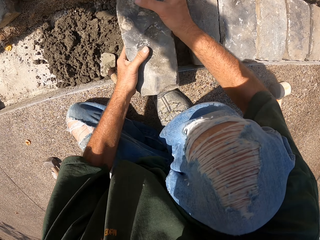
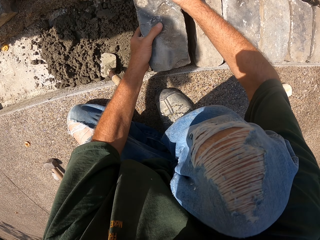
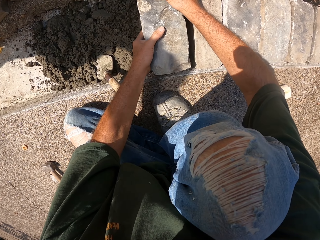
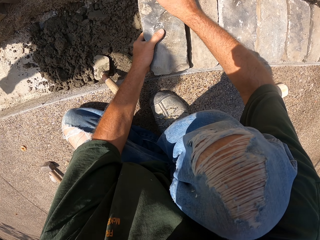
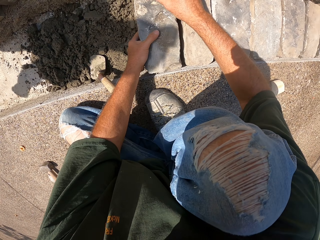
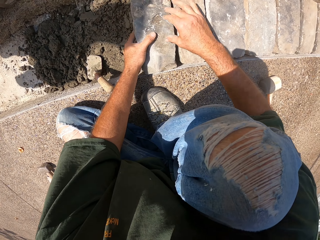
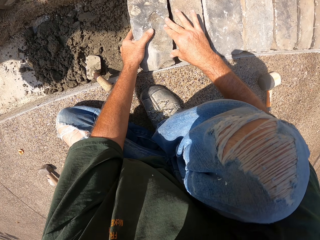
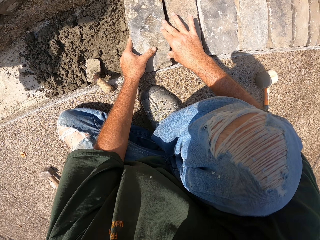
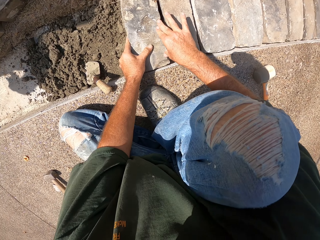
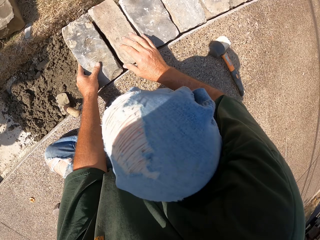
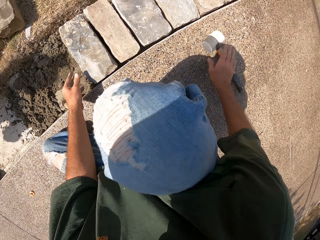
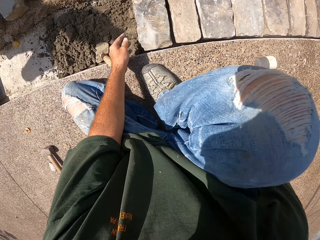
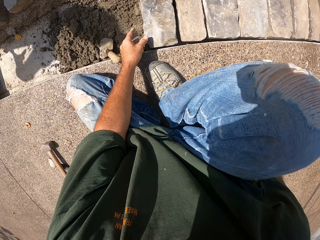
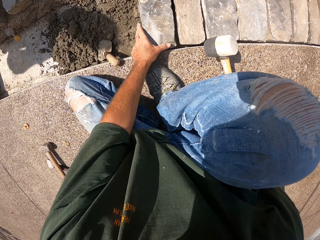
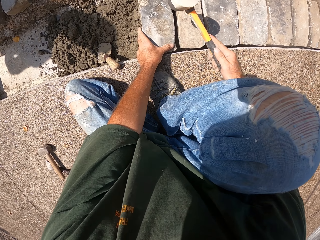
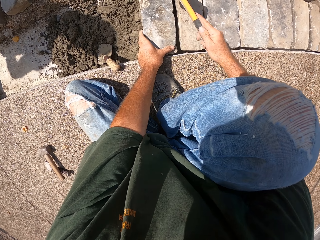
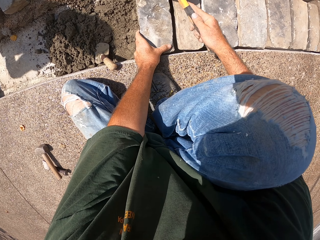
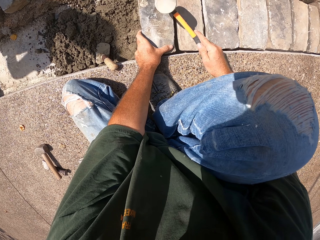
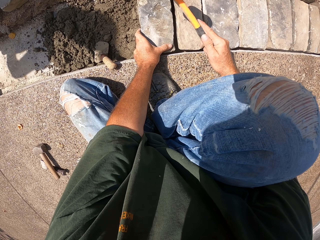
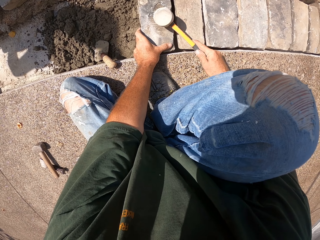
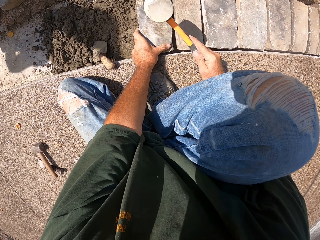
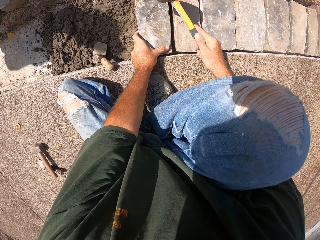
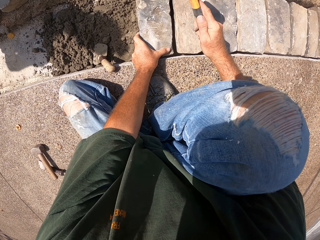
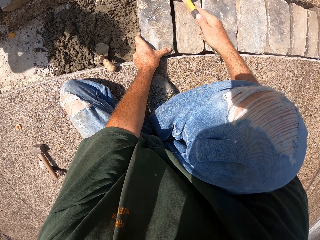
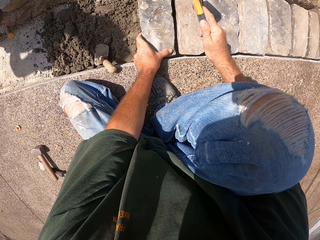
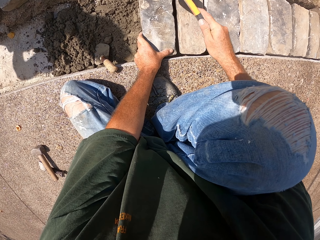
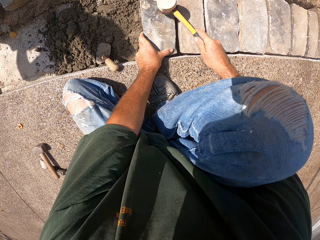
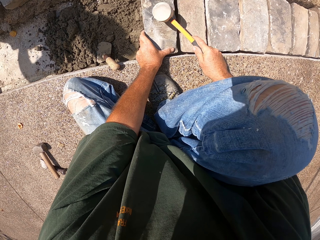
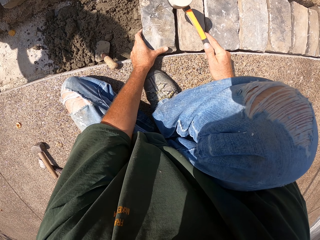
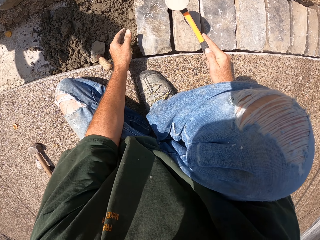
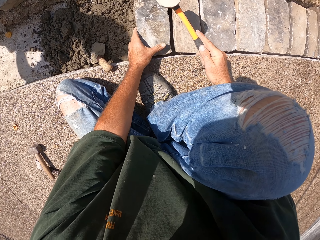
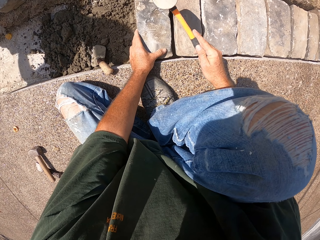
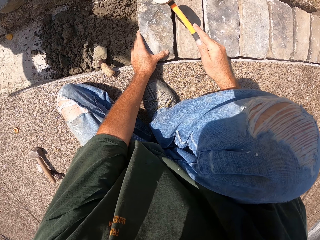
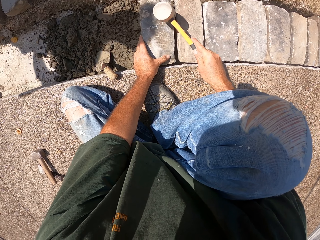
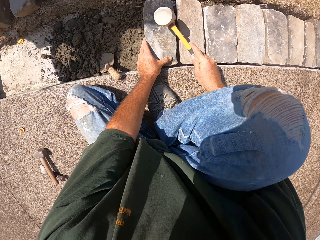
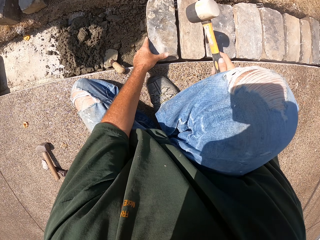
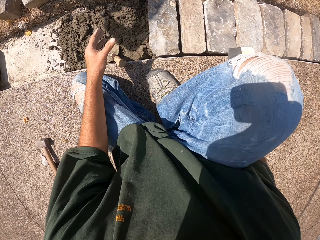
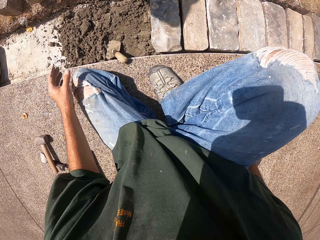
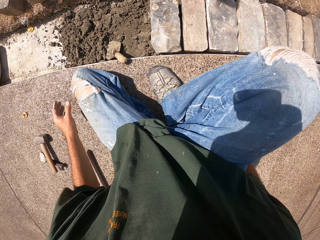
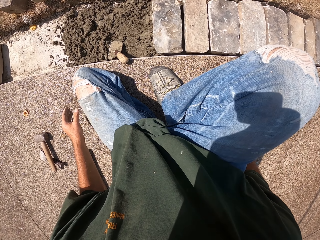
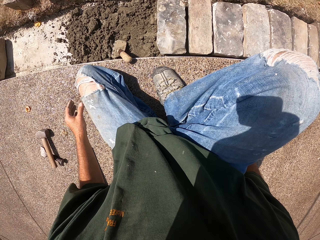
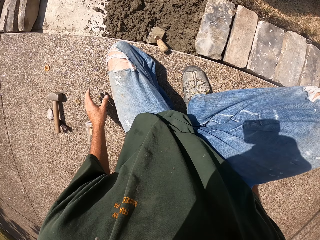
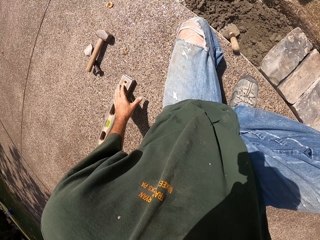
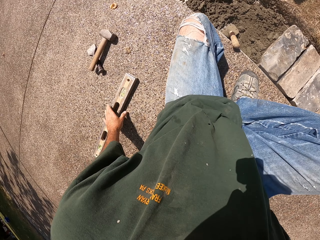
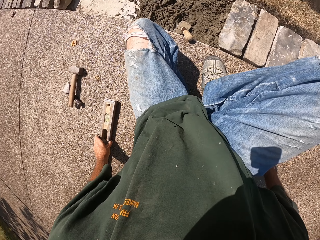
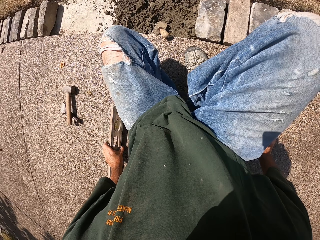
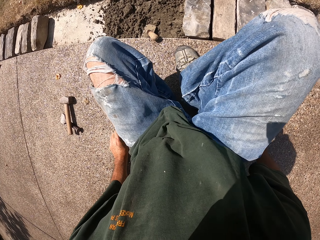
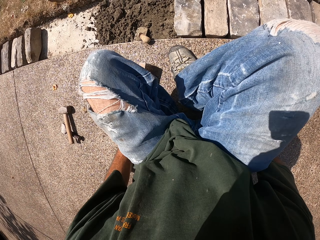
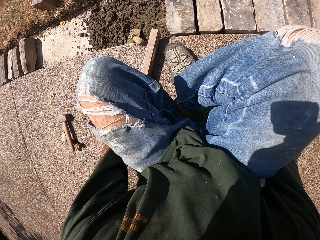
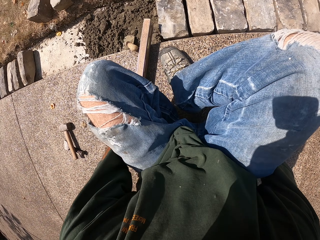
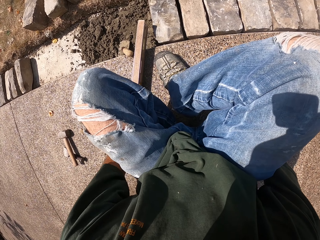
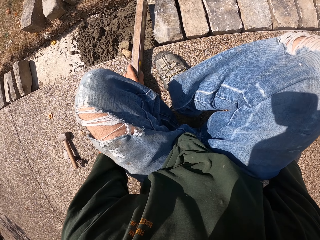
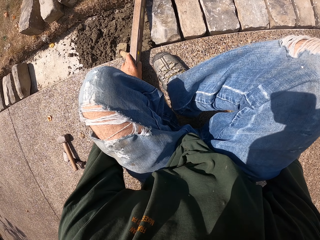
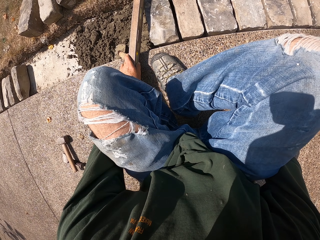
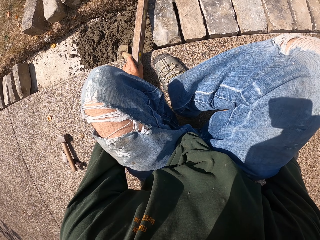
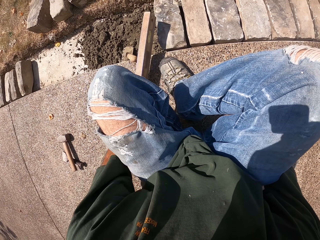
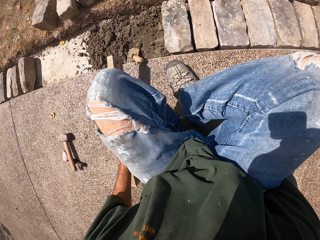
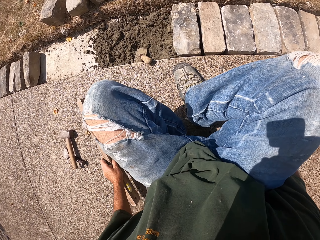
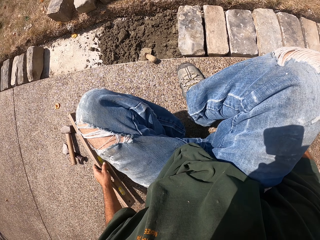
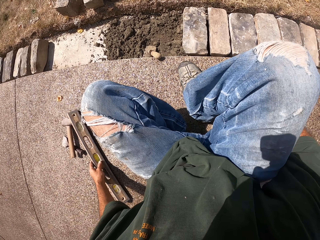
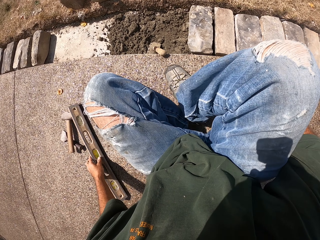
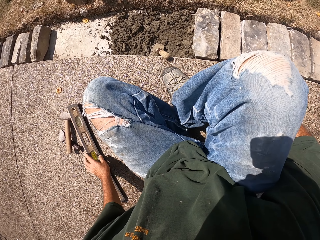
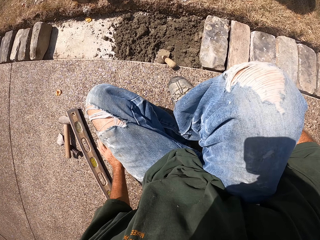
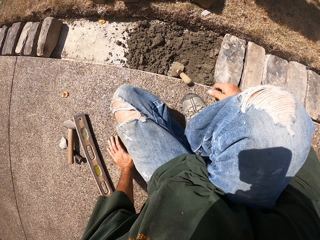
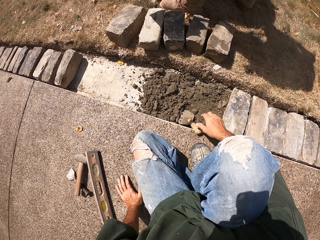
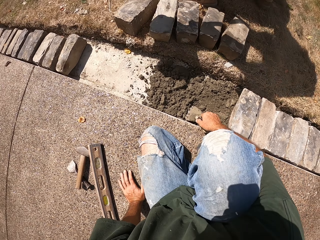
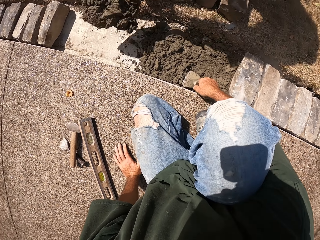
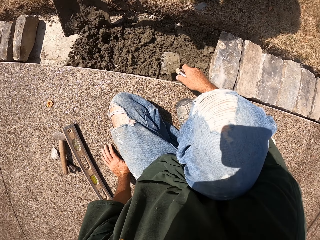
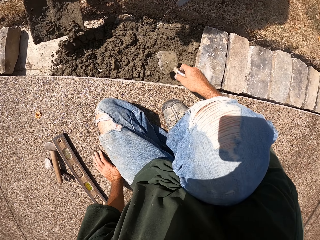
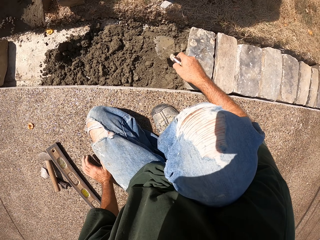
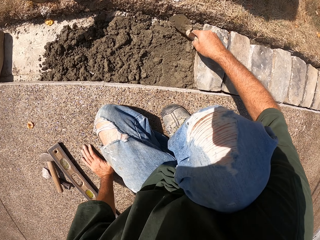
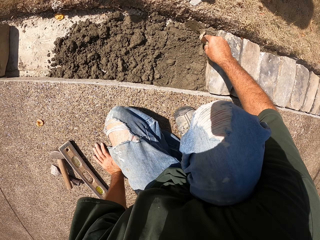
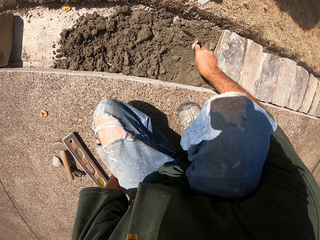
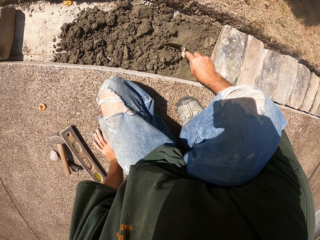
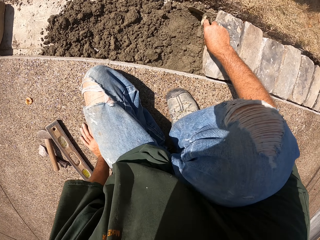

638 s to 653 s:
The camera wearer fixes the brick. They put a stone in the furrow. They hit the brick with a hammer or mallet. They drop the hammer. They touch the mallet. They hold the spirit level. They check the level with a level balance. They put the level balance aside. They level the concrete. They spread mortar with a trowel.

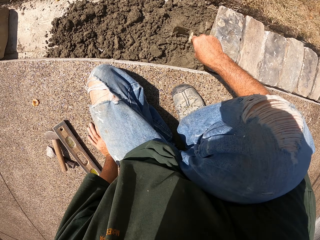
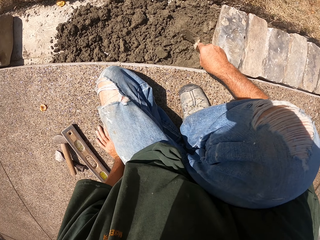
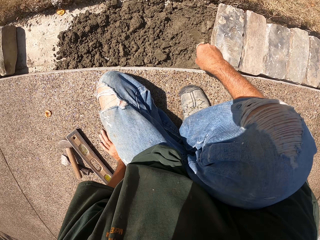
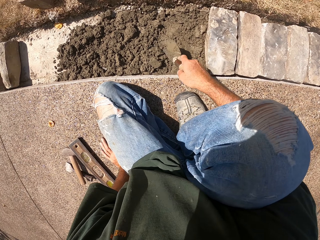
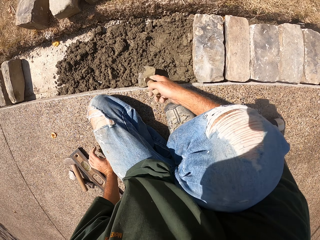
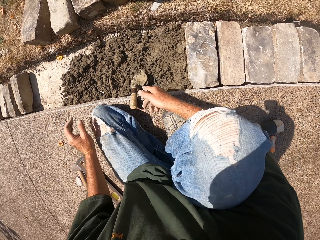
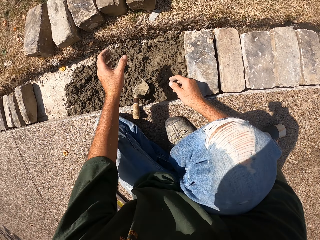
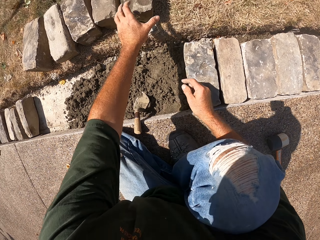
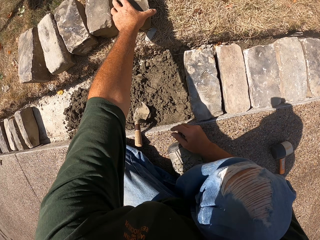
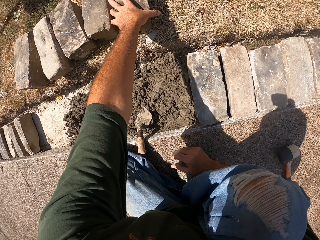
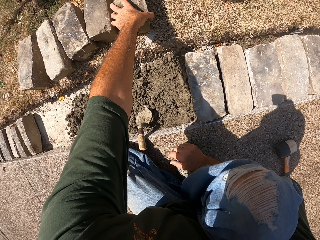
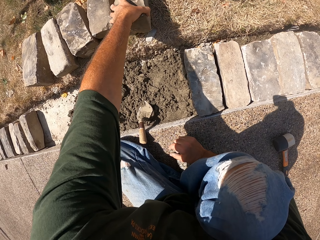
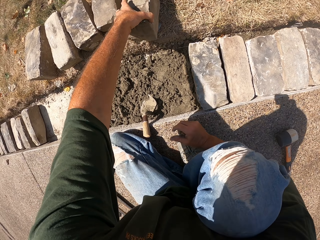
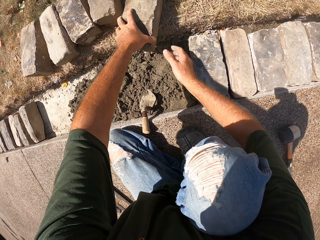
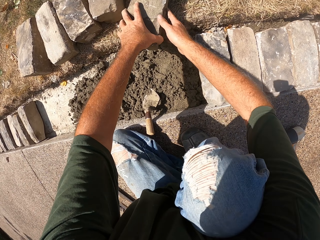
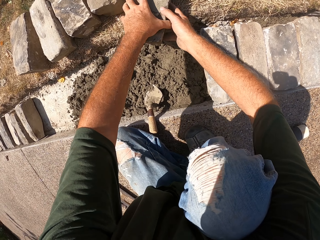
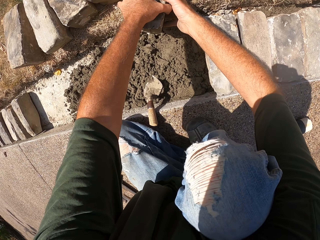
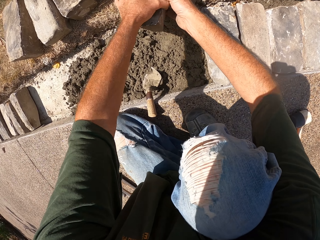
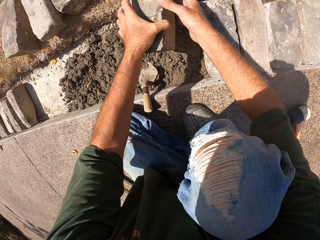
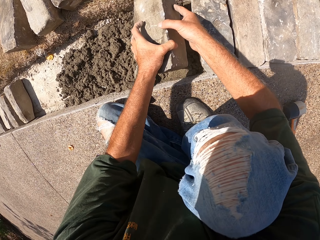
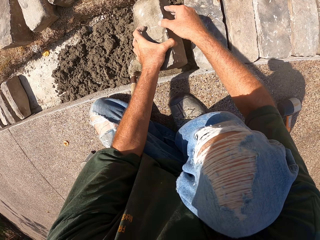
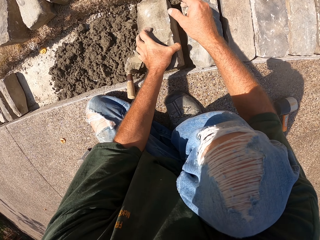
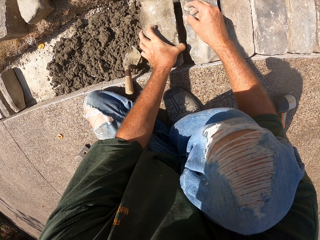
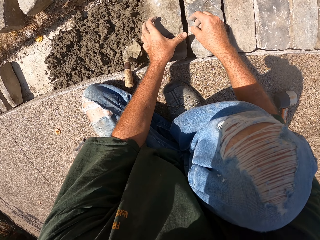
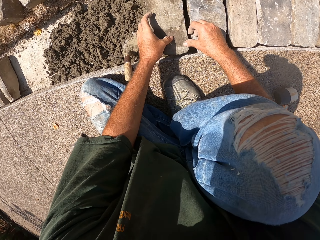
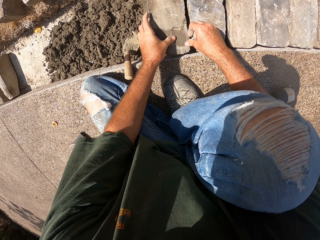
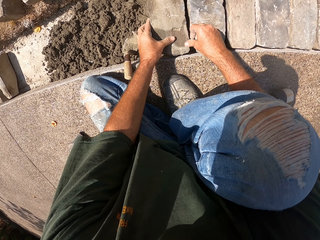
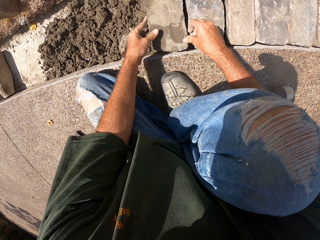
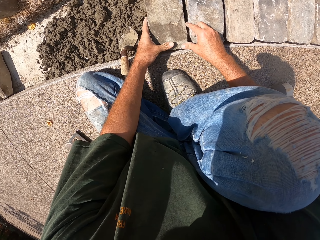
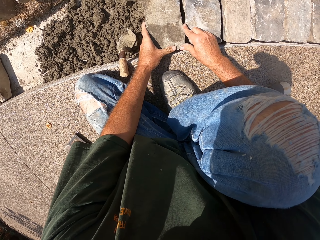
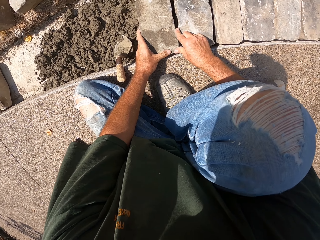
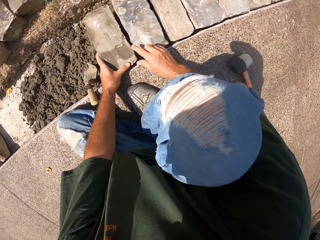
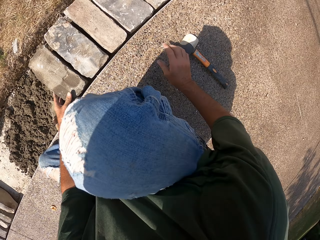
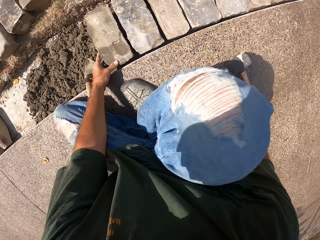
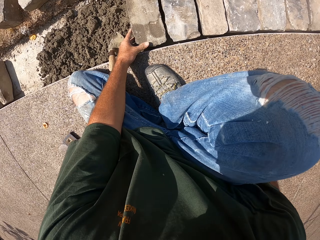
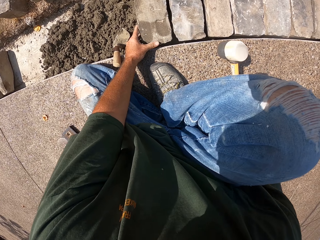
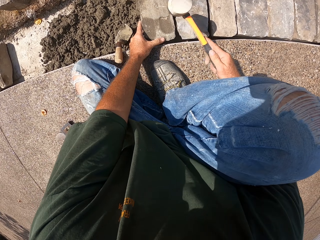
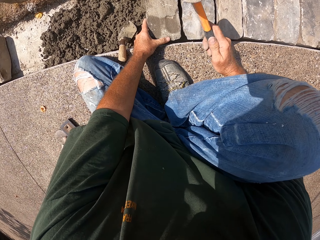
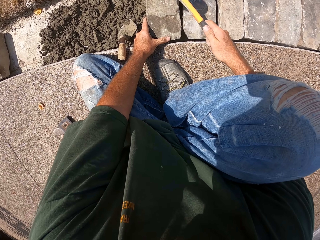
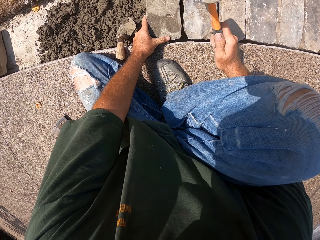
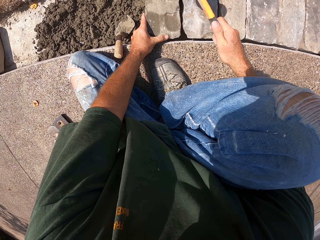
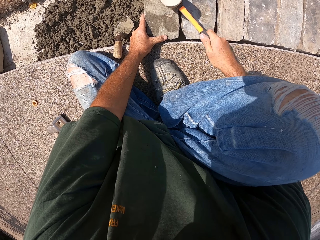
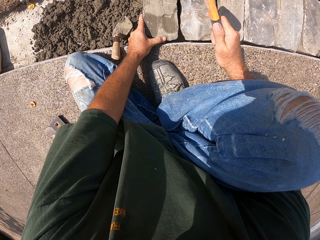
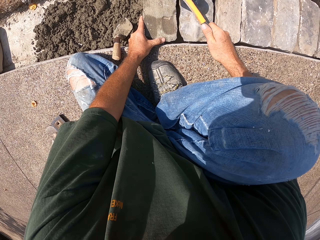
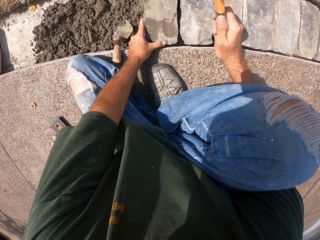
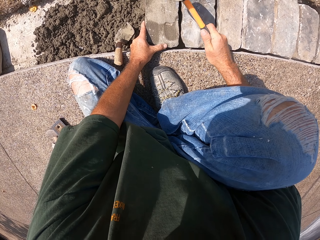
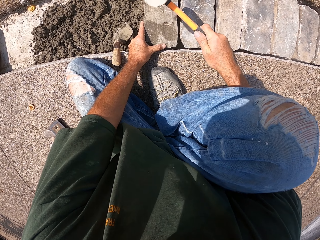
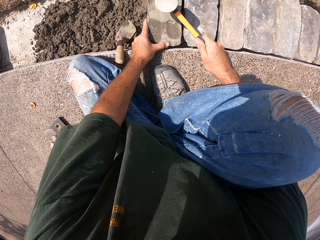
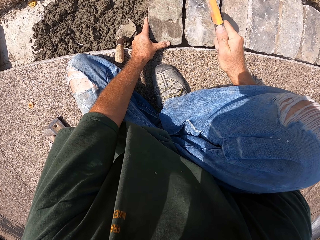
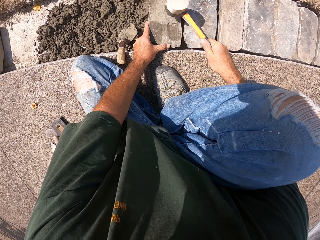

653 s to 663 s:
The camera wearer picks up the brick. They put a stone in the furrow. They fix the brick. They pick up a hammer. They hit the brick with the hammer.
